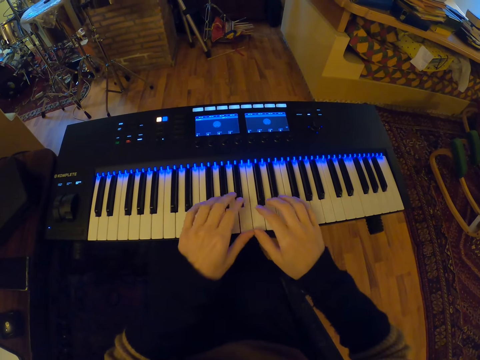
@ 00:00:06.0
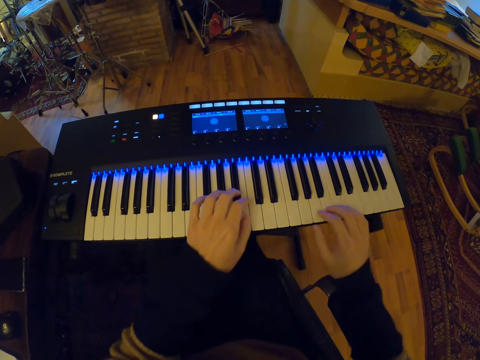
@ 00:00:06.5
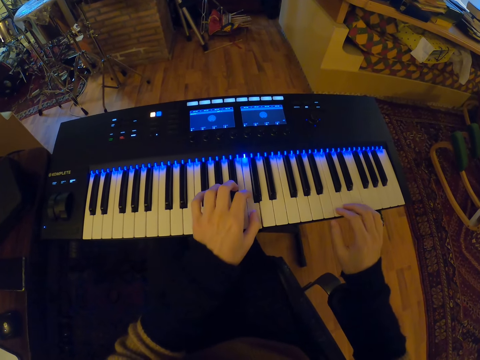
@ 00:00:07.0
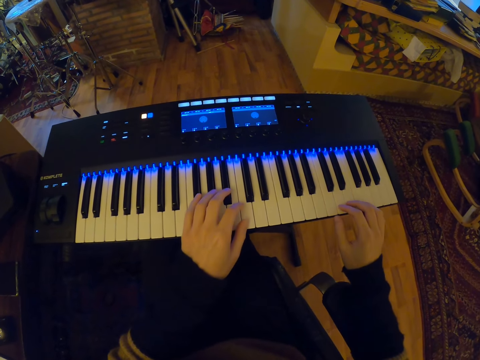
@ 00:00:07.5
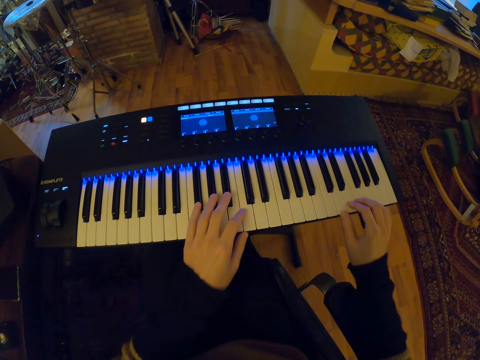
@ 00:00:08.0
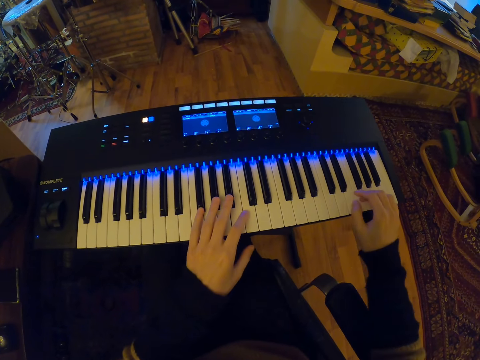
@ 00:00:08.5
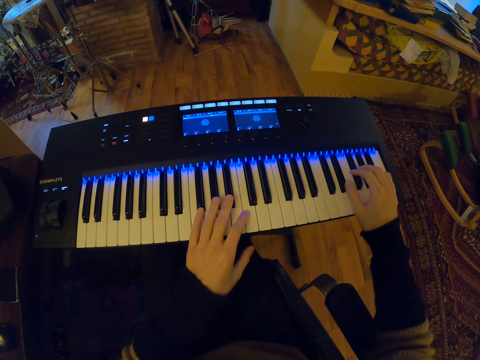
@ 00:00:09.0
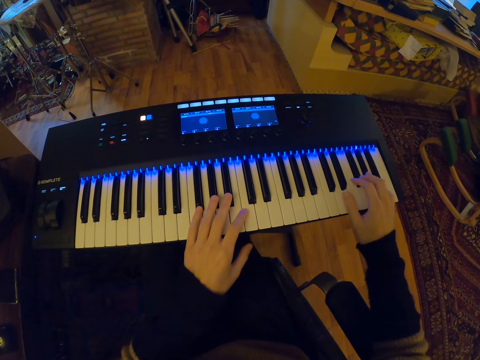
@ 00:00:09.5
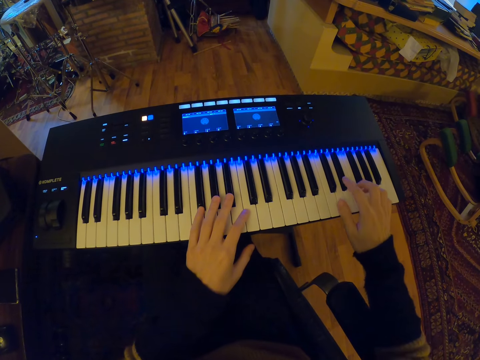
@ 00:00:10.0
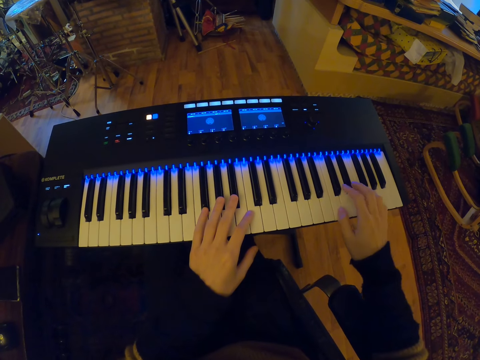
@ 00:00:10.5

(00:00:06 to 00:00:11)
The camera wearer plays the piano with both hands.

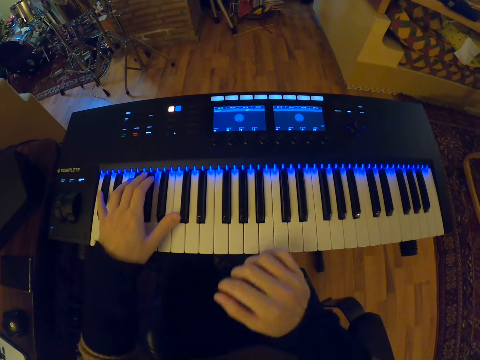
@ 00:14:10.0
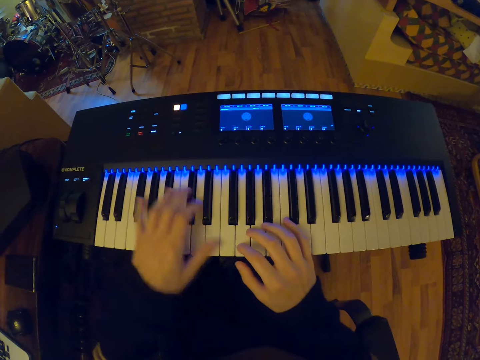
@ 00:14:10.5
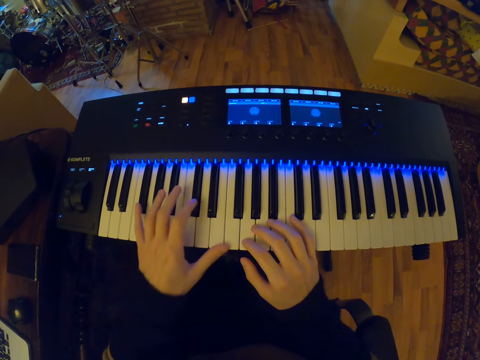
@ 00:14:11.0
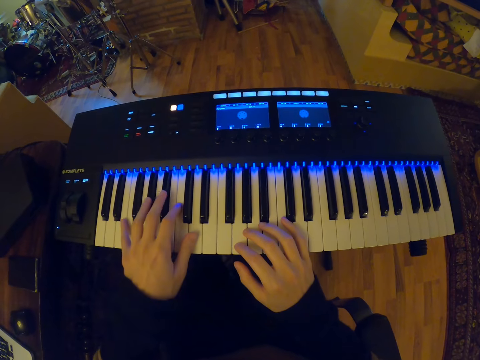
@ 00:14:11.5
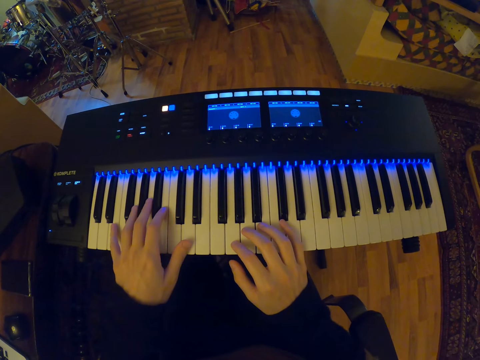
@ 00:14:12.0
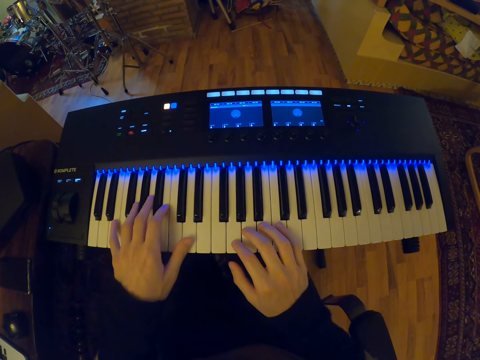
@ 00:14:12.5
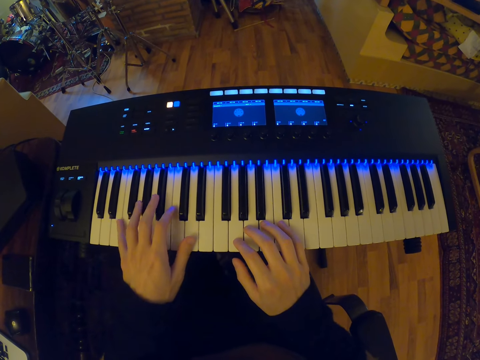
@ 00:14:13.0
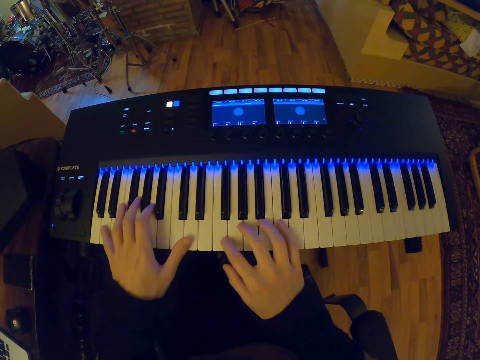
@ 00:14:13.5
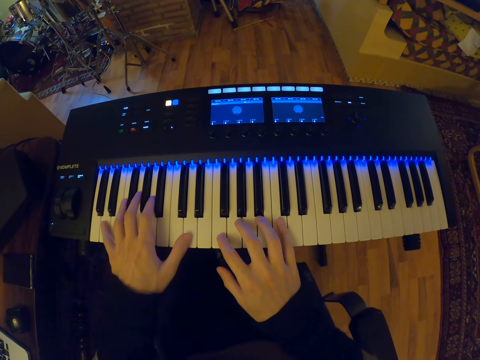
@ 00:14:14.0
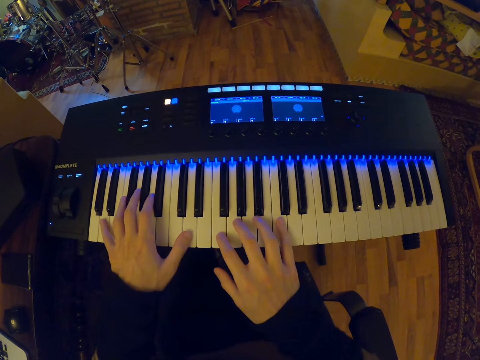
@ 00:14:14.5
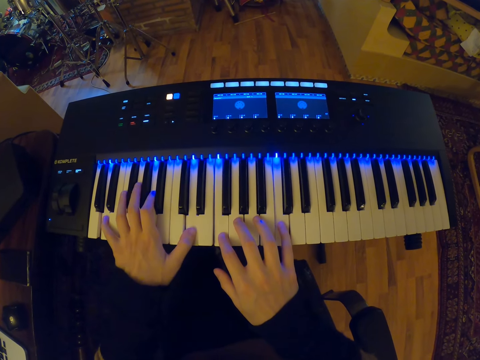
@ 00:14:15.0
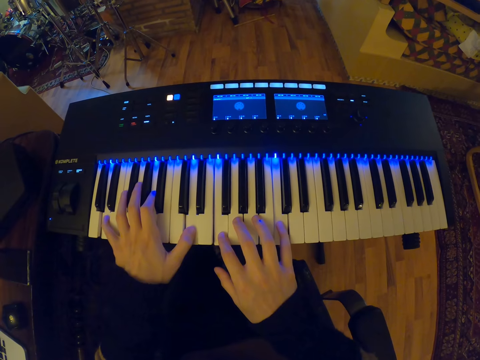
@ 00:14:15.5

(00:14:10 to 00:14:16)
The camera wearer lowers his right hand. He plays the piano with his hands.

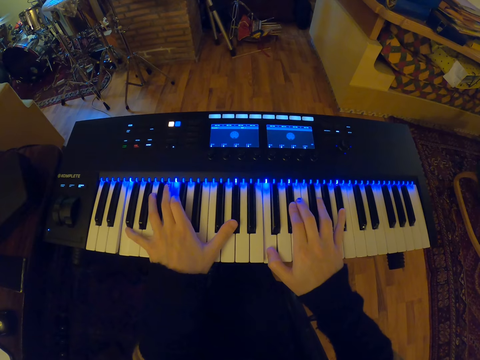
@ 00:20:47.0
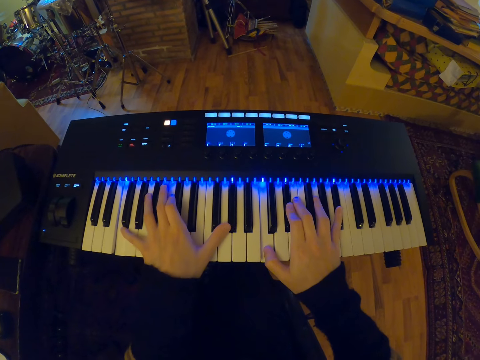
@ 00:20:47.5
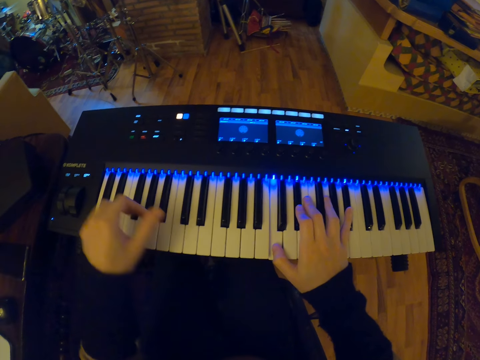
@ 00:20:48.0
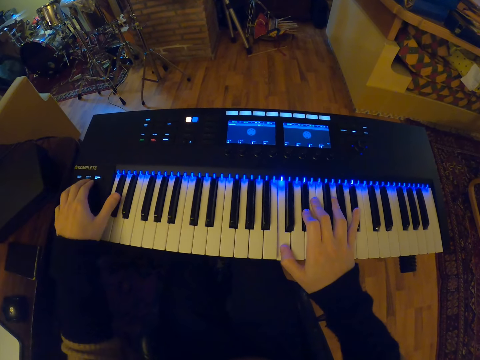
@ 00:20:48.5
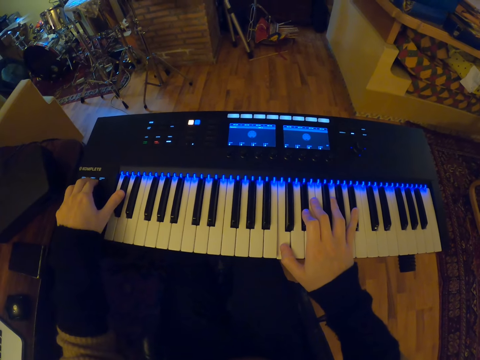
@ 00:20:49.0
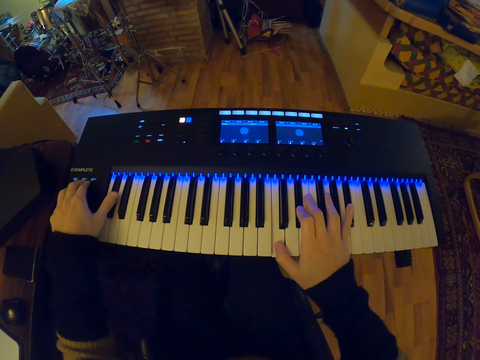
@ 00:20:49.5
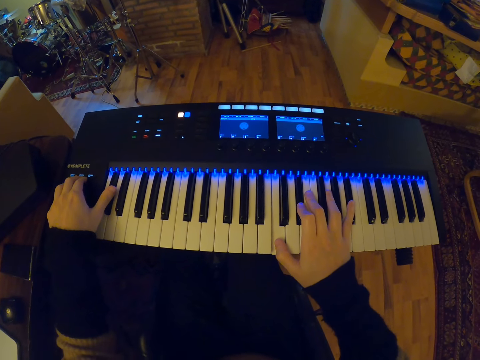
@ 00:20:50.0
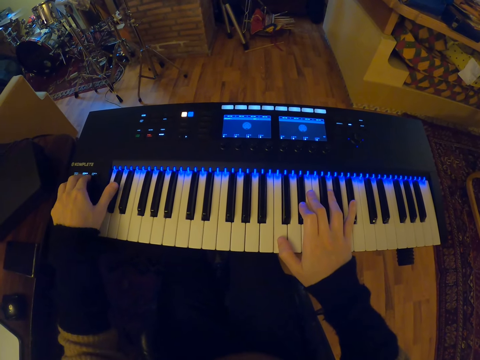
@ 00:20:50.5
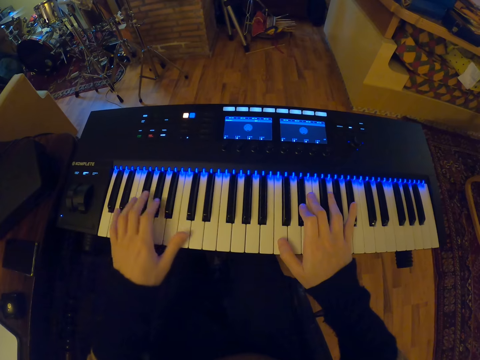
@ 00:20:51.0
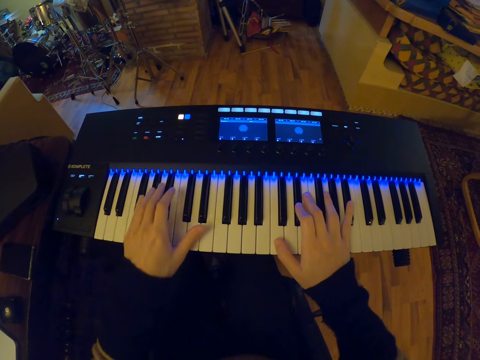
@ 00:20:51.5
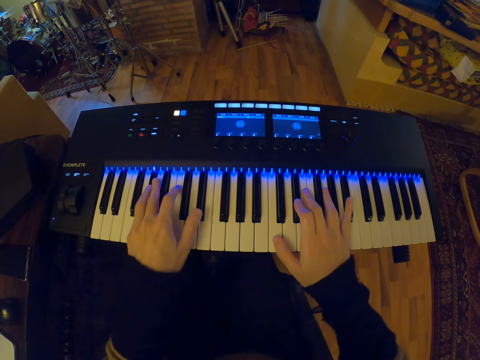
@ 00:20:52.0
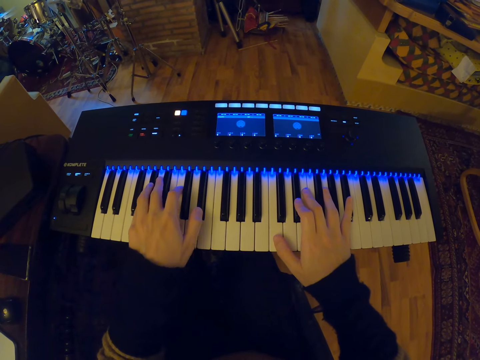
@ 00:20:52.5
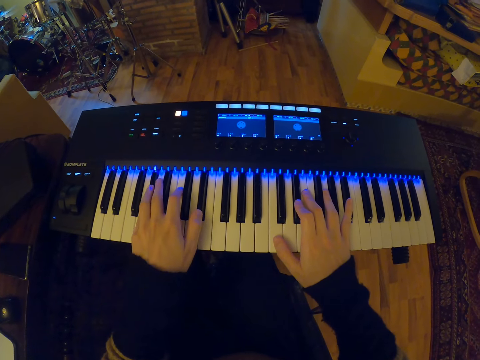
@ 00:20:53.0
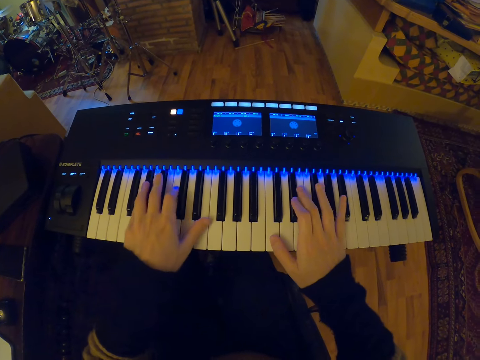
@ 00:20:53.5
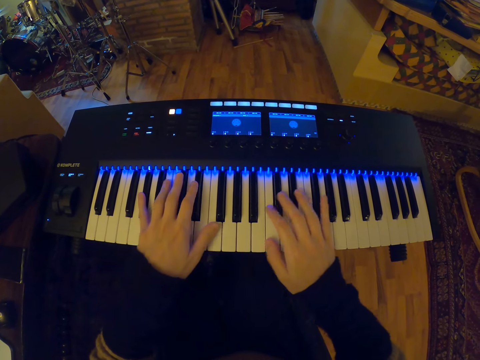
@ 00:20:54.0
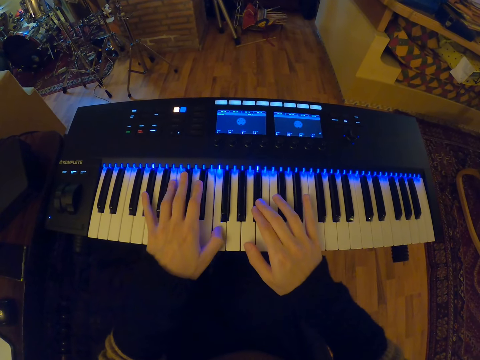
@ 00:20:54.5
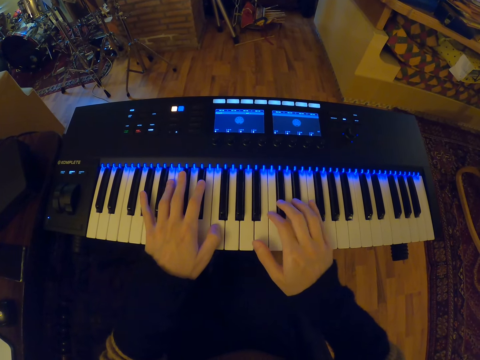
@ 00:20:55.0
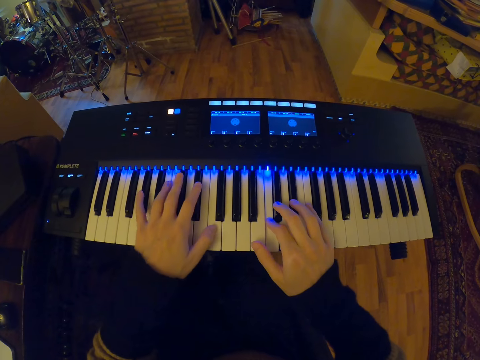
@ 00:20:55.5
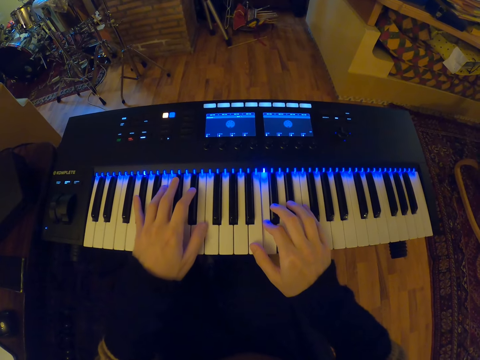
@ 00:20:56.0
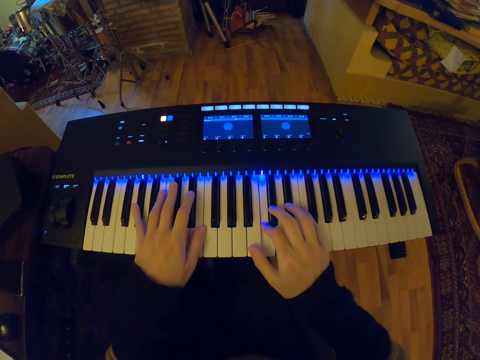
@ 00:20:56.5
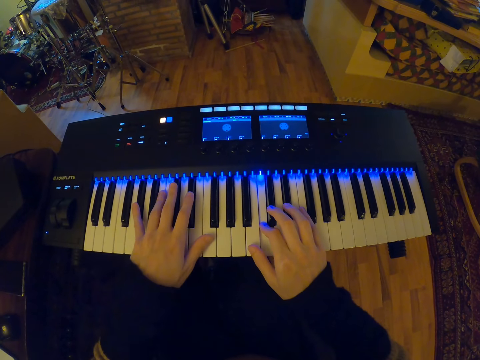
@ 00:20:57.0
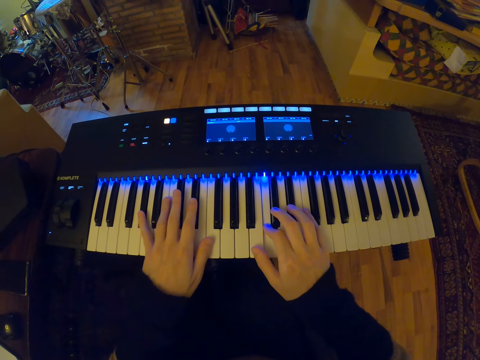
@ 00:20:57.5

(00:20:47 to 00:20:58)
The camera wearer moves the left hand. They play the piano. They move the left hand. They play the piano.
